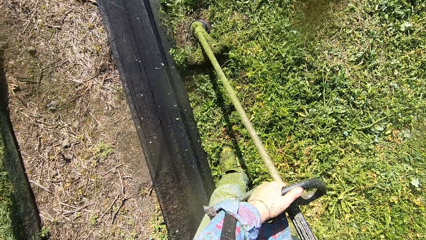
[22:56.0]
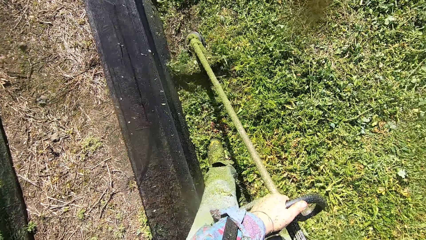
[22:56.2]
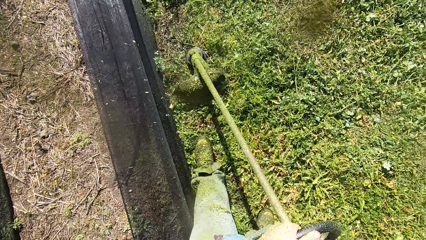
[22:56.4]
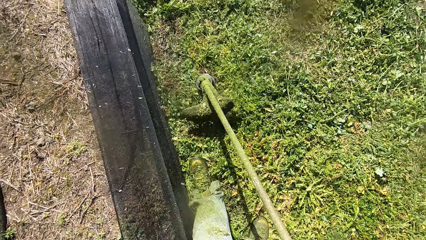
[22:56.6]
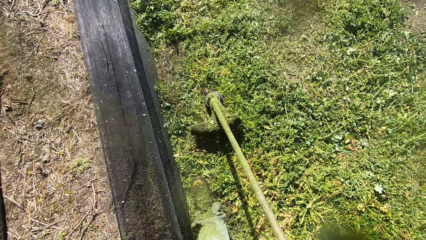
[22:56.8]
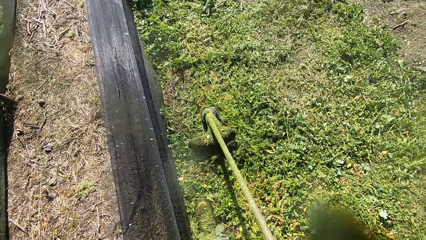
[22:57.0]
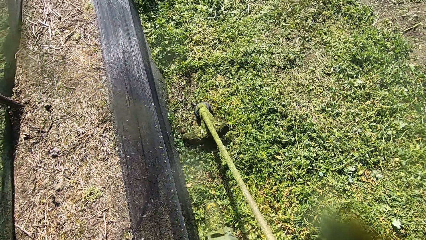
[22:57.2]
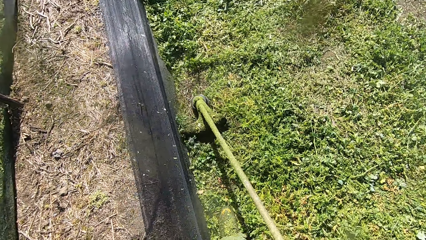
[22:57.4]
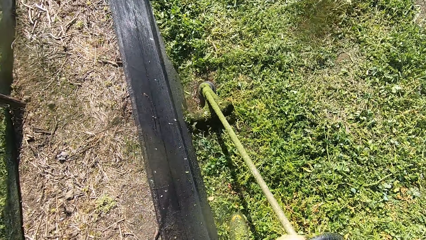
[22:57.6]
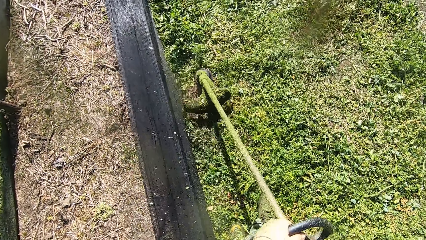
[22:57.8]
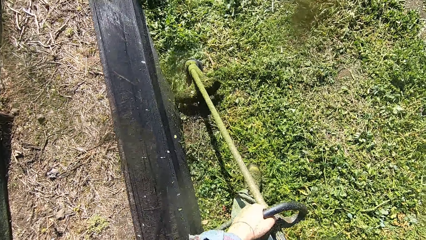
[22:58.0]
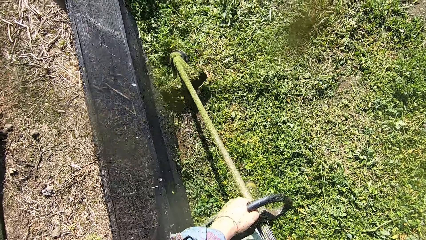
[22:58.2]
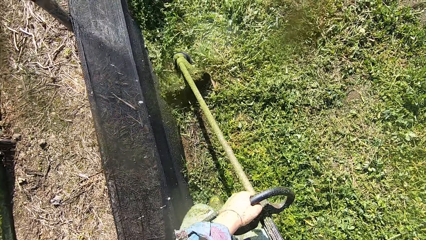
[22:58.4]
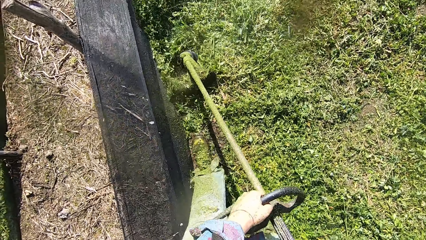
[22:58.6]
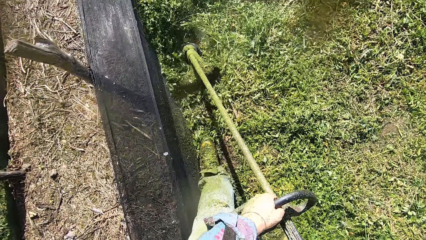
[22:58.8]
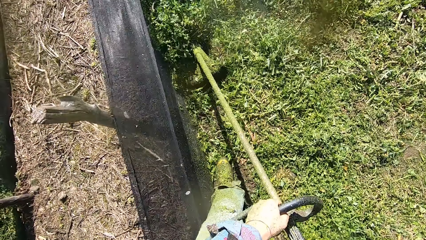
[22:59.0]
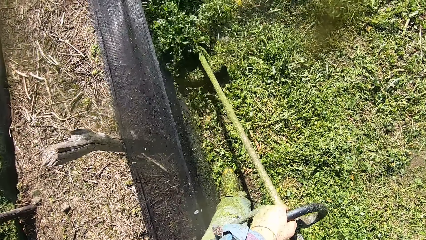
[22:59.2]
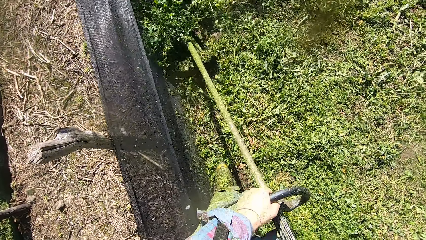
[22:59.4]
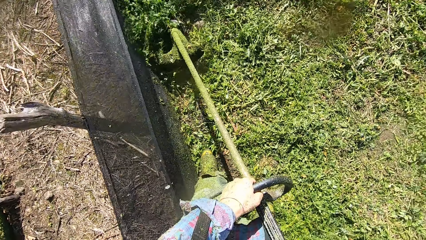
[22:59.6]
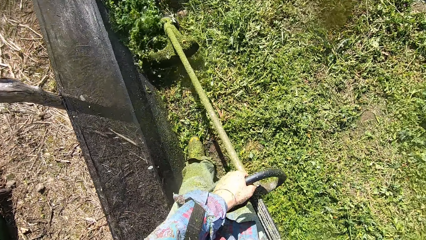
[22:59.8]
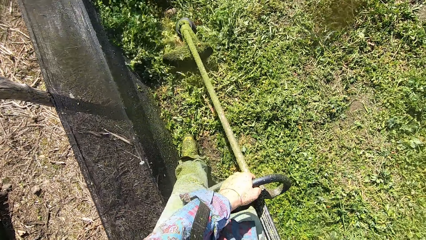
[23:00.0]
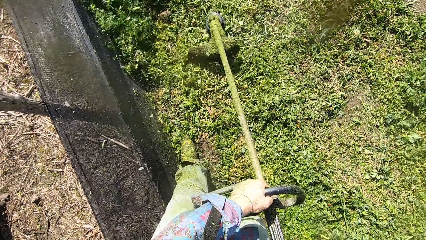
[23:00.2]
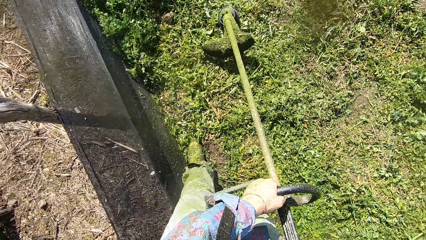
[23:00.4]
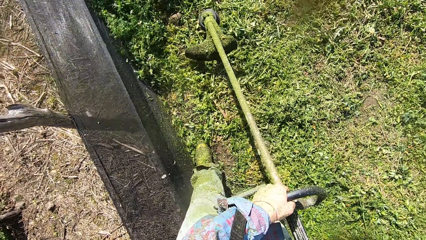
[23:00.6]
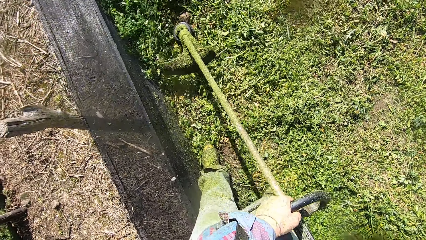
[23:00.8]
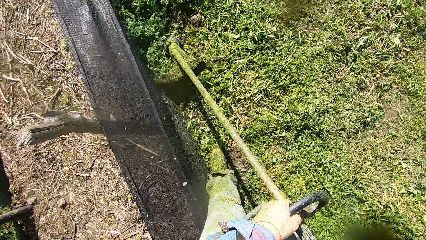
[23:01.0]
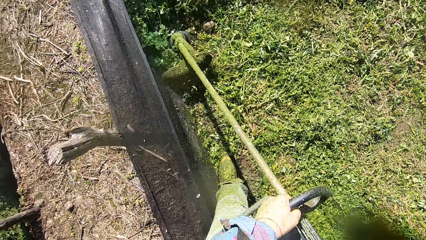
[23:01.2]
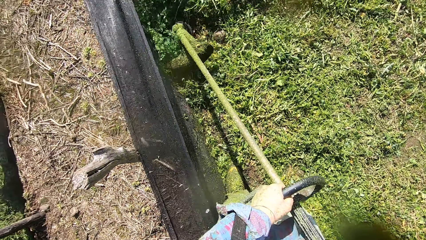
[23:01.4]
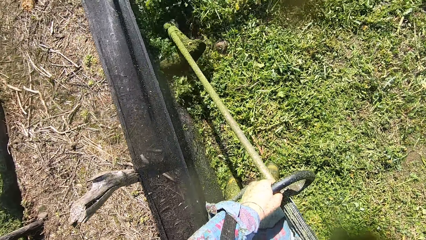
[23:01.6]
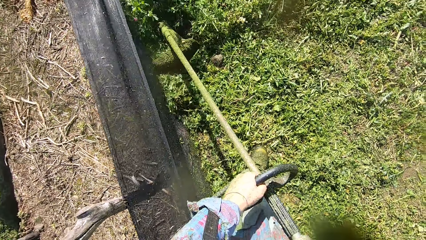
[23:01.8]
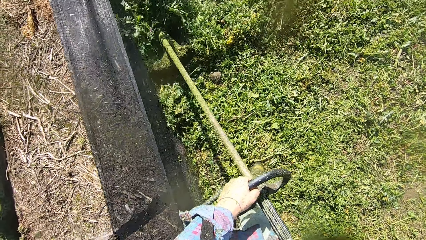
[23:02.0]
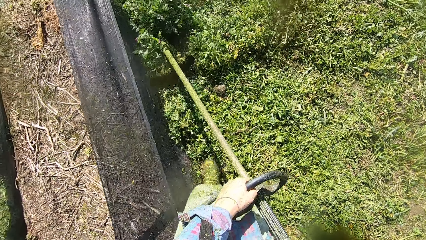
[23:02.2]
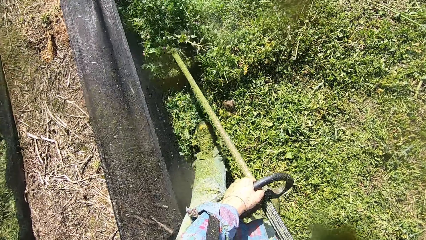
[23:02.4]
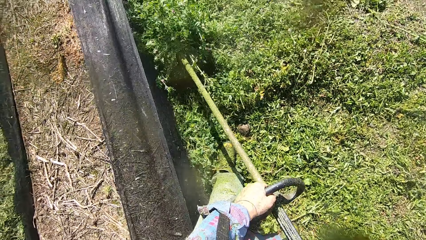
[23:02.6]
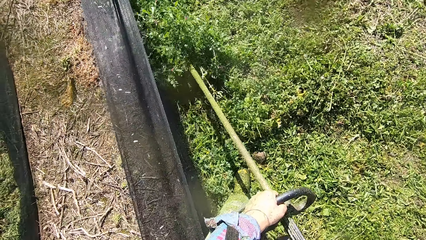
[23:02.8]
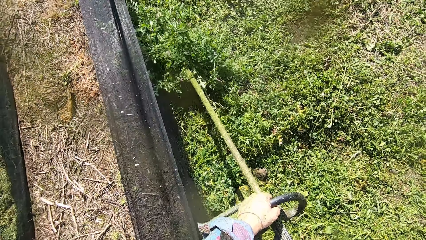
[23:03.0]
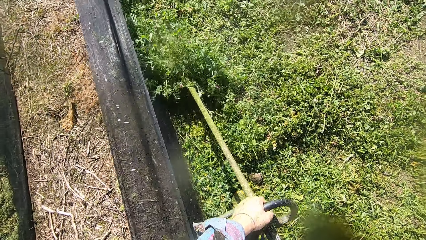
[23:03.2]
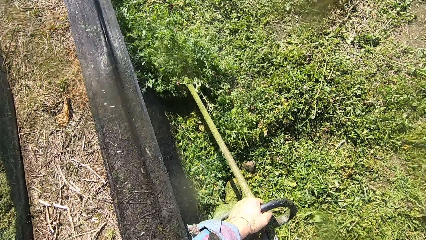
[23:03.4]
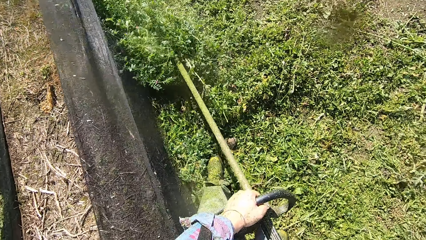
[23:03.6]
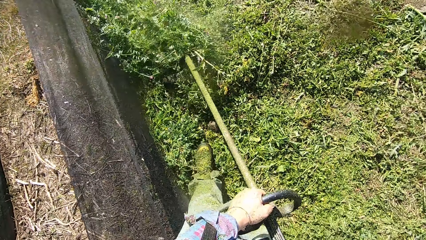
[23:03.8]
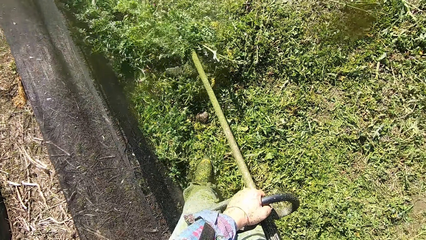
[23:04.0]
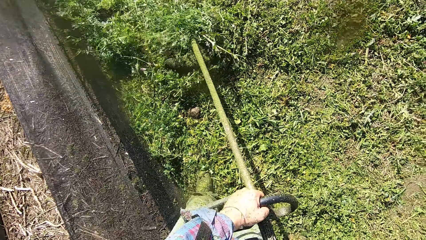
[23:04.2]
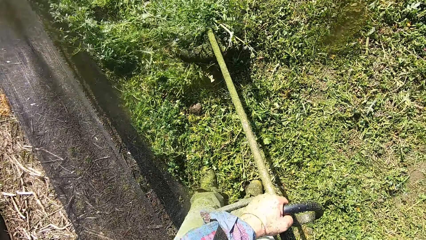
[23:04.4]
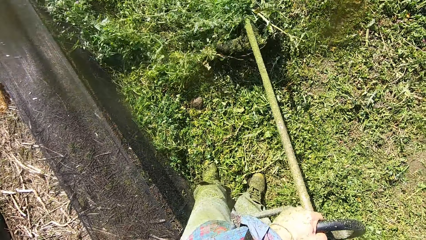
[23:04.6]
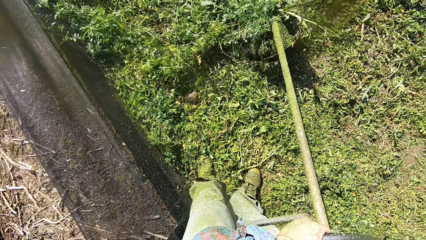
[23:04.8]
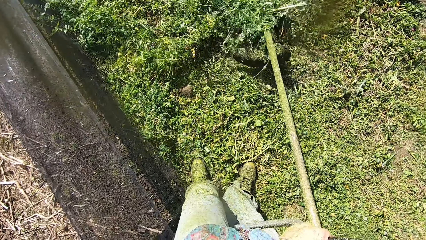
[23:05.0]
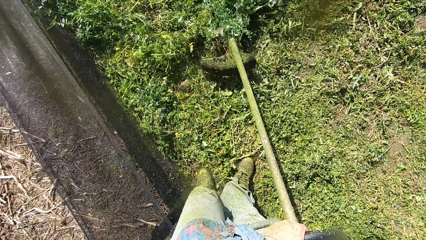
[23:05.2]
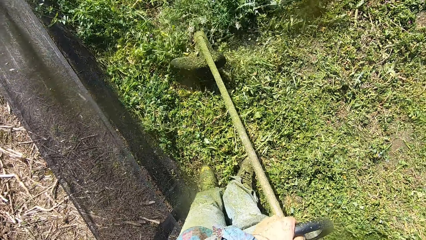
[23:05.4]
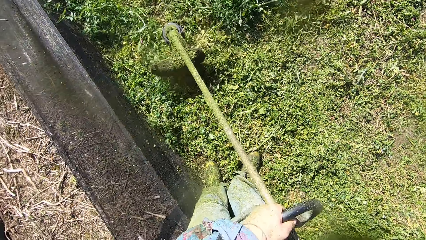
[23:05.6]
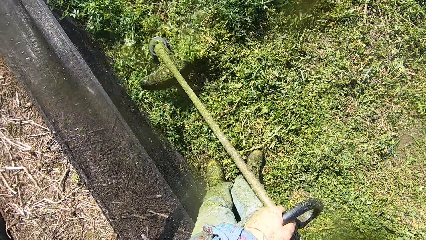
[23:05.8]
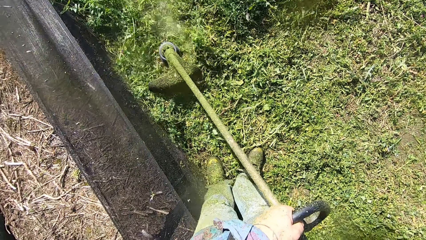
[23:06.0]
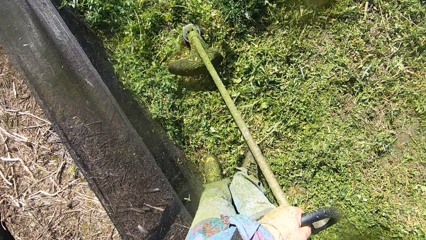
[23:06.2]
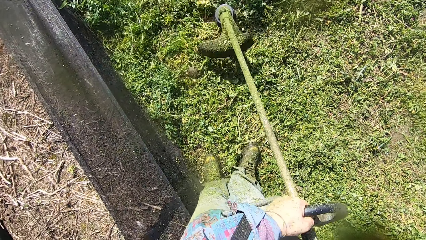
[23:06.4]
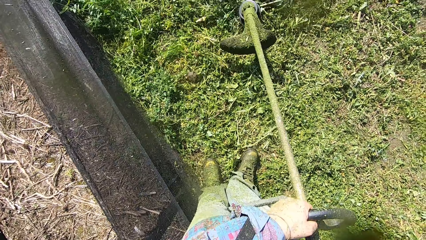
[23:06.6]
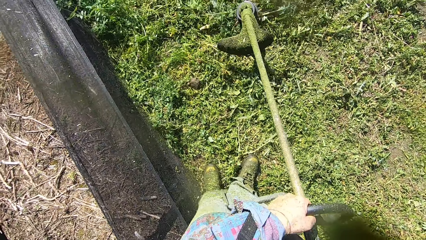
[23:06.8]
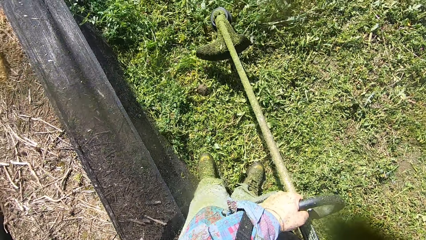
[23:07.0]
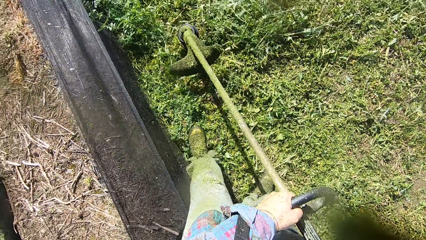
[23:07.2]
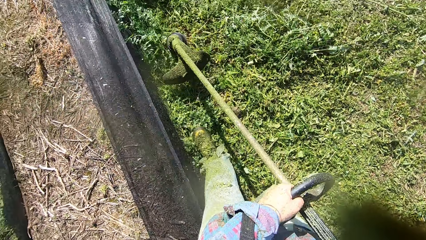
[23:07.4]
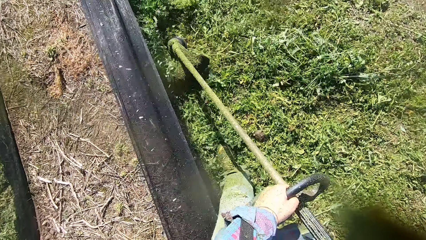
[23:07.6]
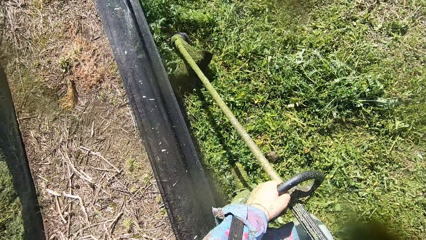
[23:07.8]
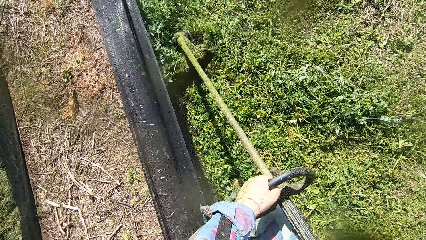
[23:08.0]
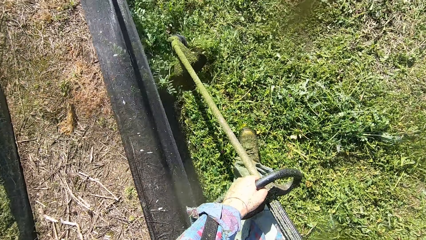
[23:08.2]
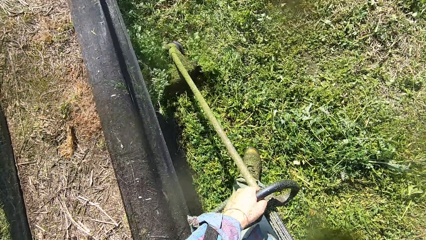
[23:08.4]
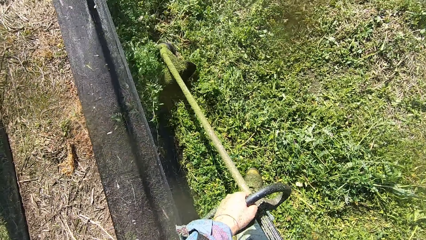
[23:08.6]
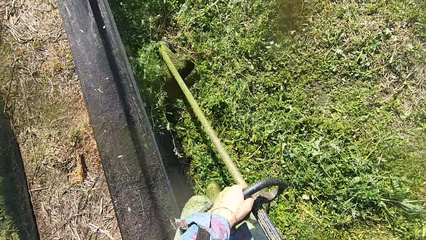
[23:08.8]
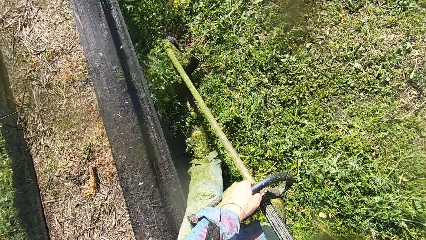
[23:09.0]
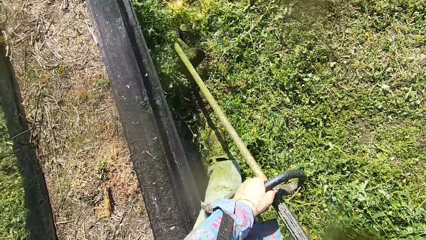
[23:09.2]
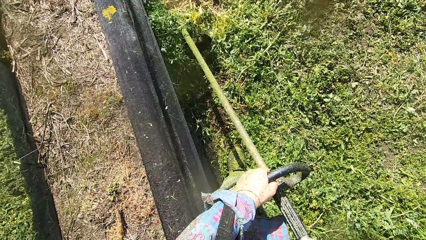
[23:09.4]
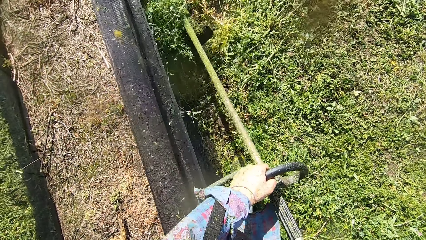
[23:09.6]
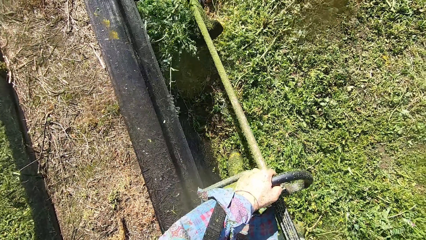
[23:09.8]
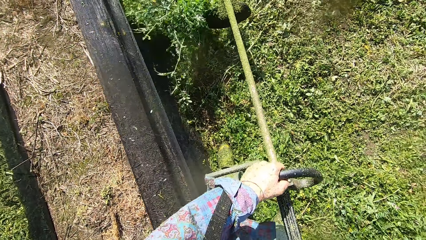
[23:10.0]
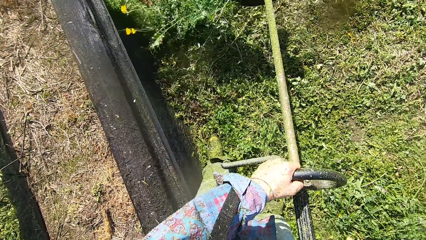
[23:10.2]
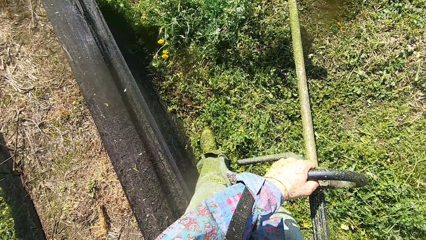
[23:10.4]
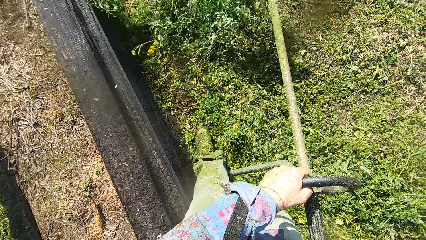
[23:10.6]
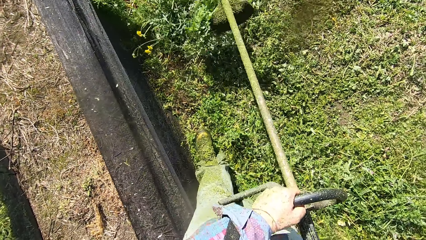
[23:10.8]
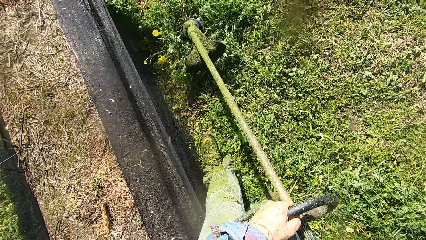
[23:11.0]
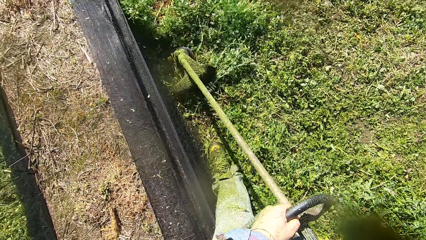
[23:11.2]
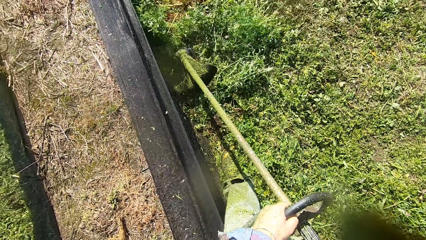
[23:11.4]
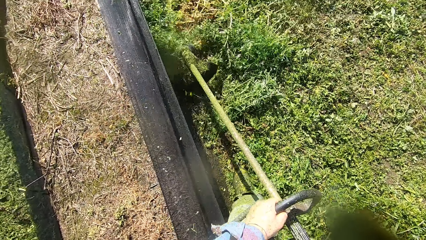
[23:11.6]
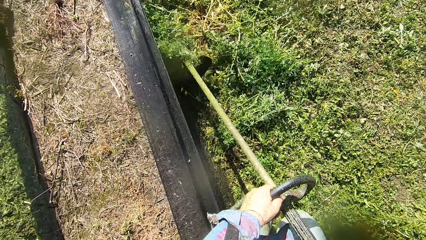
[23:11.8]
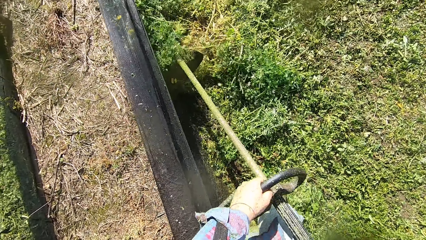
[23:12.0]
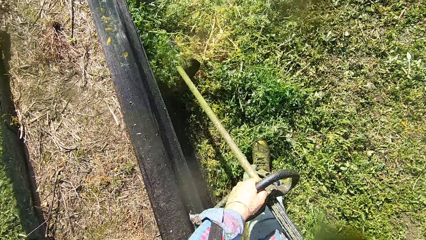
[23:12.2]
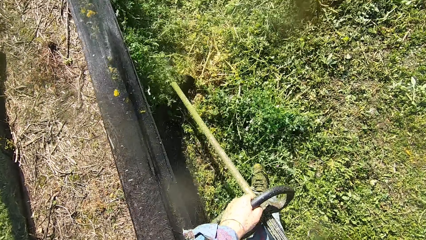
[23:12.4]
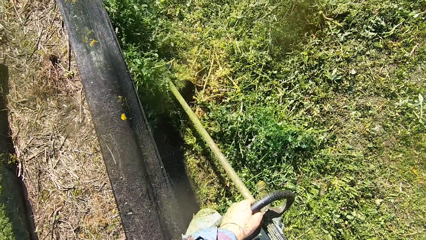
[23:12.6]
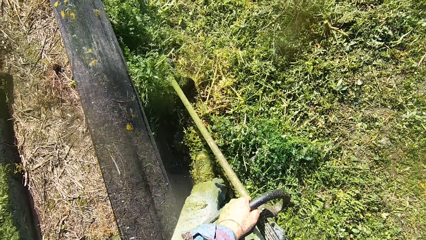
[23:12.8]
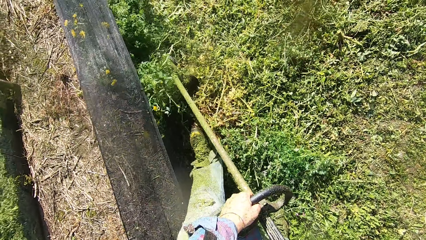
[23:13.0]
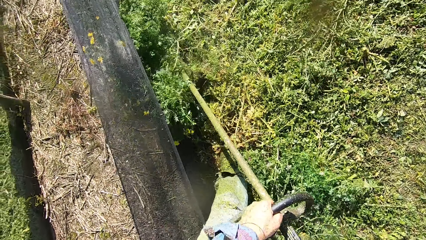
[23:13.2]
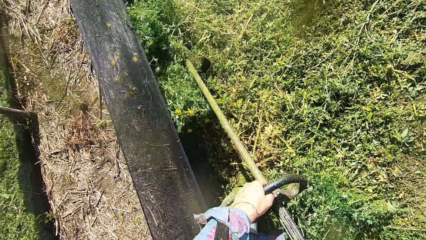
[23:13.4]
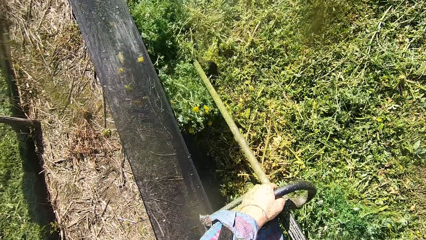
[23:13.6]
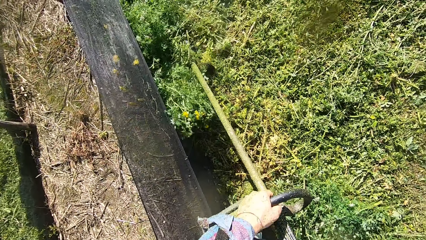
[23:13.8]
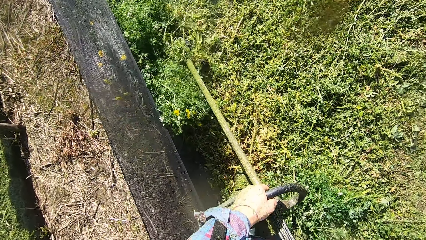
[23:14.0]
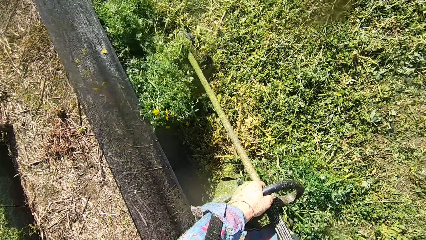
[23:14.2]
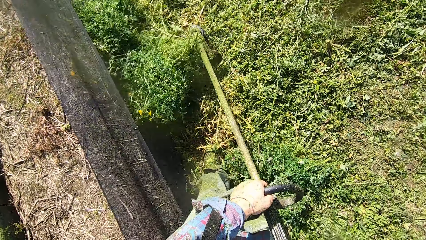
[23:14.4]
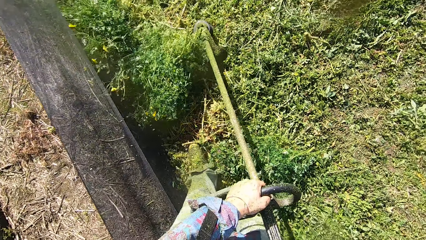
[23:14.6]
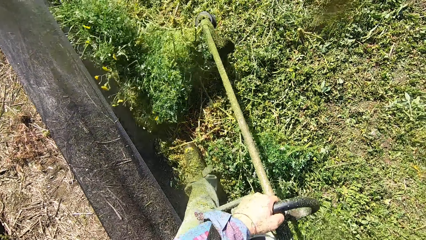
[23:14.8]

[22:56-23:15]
The camera wearer cuts grass with a grass cutter. He walks forward. He holds the grass cutter. He cuts the grass with the grass cutter. He walks forward. He cuts the grass with the grass cutter. He cuts the grass sideways. He moves his left leg forward. He cuts the grass with the grass cutter. He moves his left leg forward. He lifts the grass with the grass cutter. He cuts the grass with the grass cutter. He walks forward. He cuts the grass with the grass cutter.
